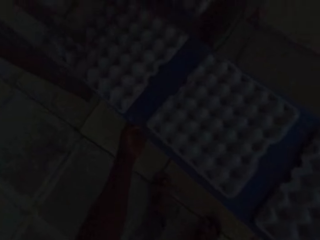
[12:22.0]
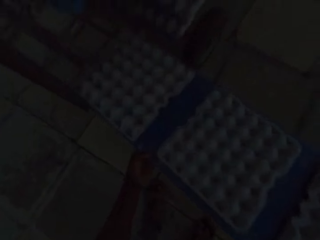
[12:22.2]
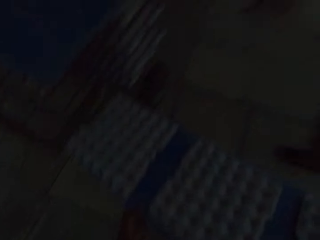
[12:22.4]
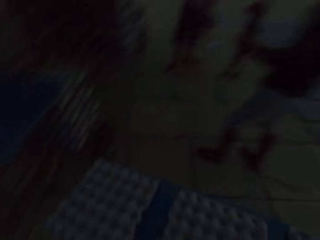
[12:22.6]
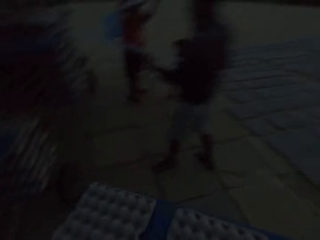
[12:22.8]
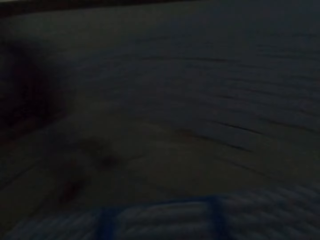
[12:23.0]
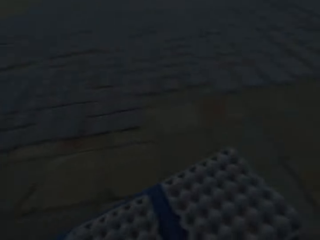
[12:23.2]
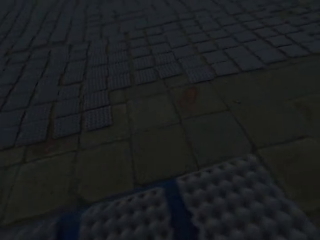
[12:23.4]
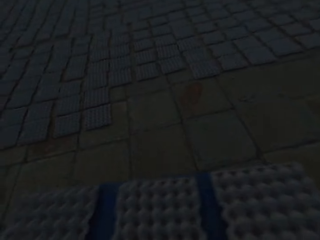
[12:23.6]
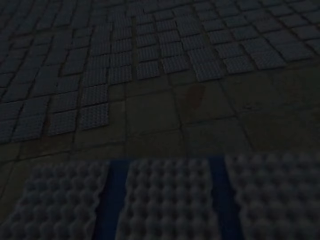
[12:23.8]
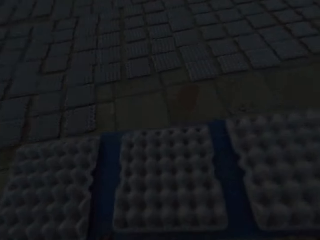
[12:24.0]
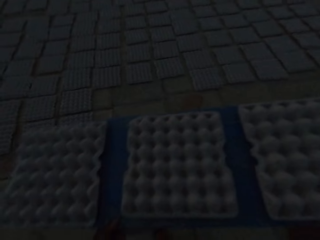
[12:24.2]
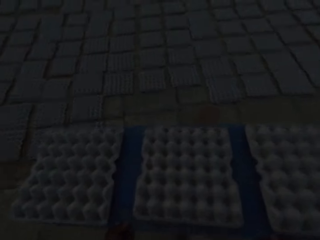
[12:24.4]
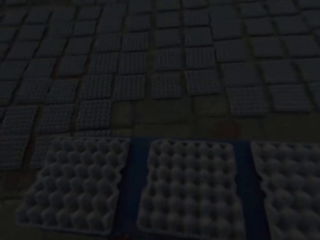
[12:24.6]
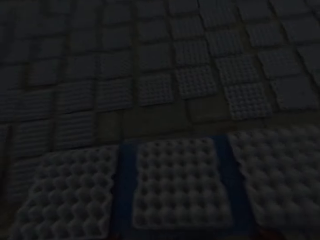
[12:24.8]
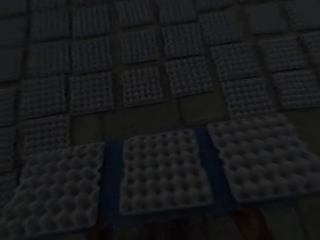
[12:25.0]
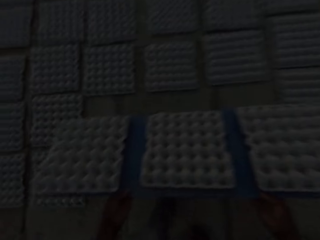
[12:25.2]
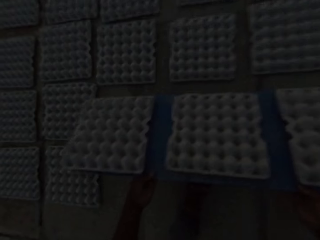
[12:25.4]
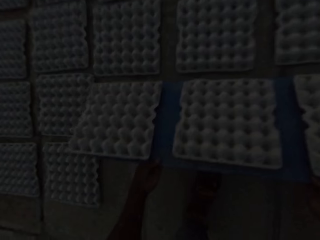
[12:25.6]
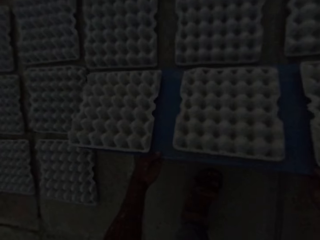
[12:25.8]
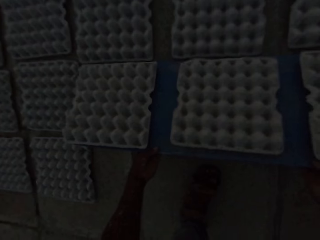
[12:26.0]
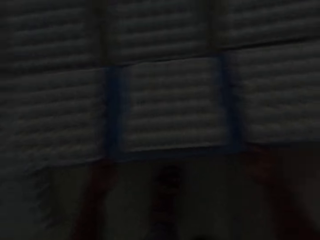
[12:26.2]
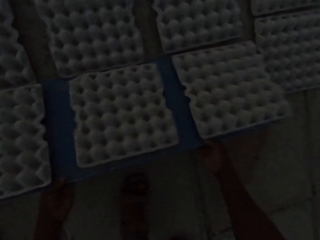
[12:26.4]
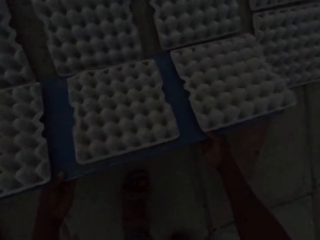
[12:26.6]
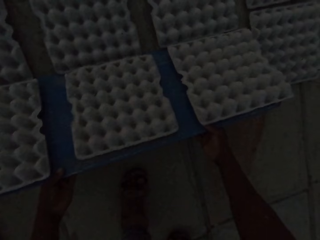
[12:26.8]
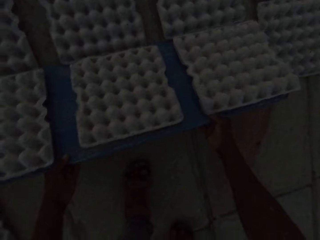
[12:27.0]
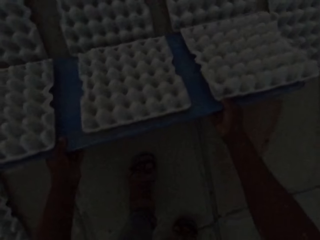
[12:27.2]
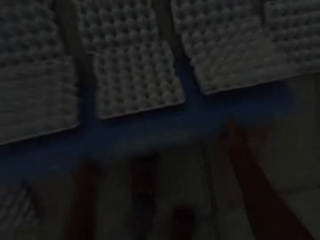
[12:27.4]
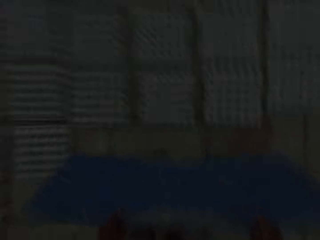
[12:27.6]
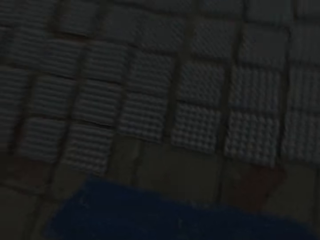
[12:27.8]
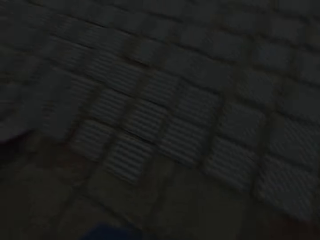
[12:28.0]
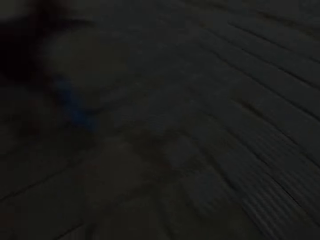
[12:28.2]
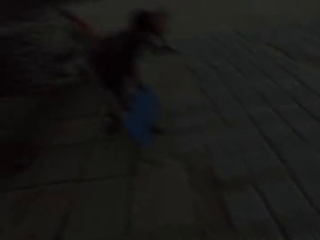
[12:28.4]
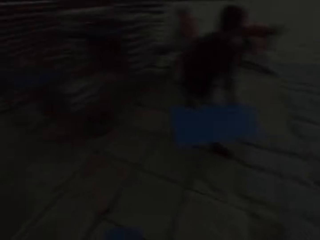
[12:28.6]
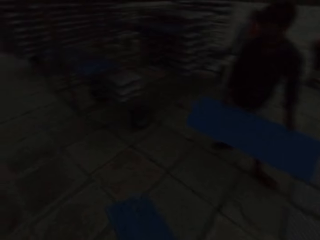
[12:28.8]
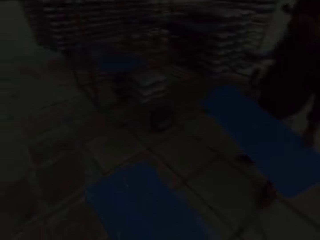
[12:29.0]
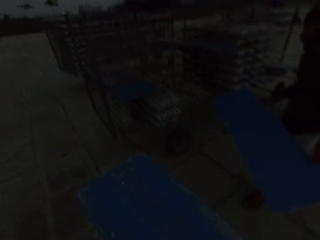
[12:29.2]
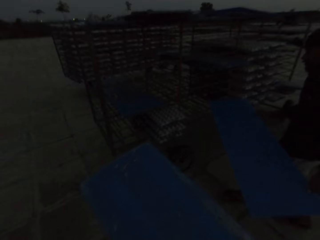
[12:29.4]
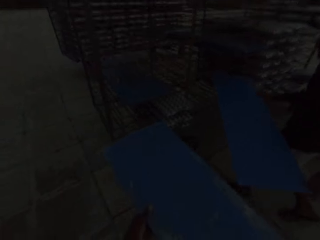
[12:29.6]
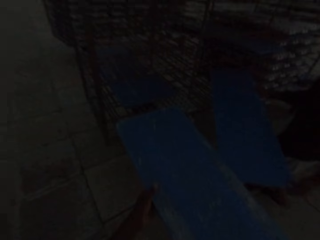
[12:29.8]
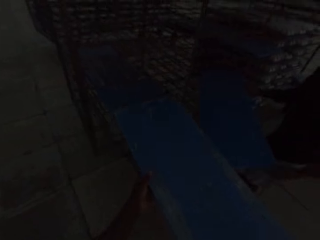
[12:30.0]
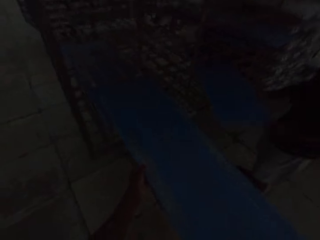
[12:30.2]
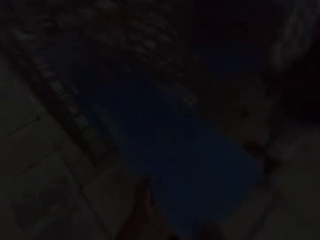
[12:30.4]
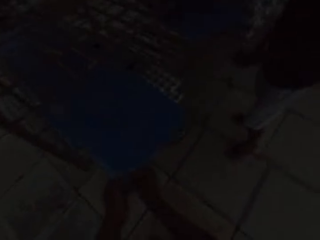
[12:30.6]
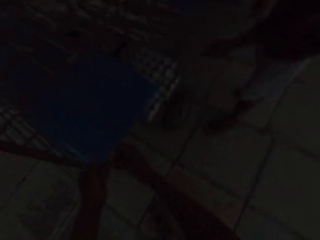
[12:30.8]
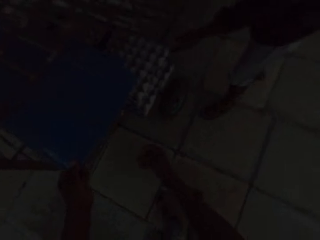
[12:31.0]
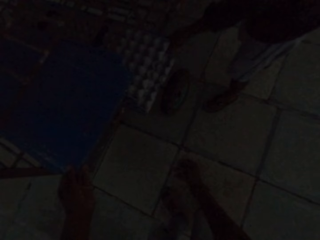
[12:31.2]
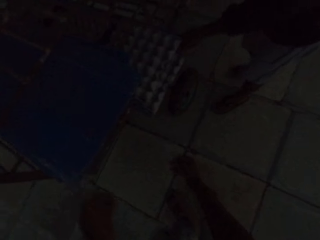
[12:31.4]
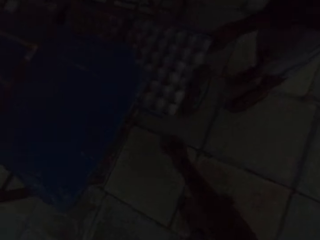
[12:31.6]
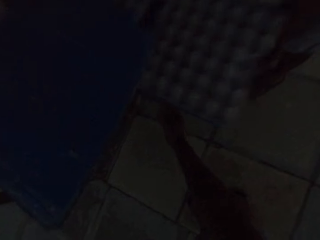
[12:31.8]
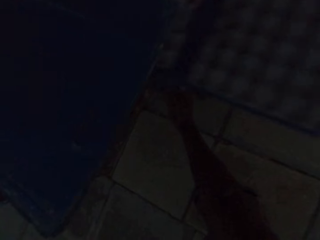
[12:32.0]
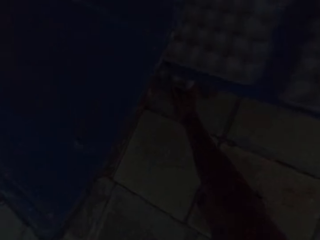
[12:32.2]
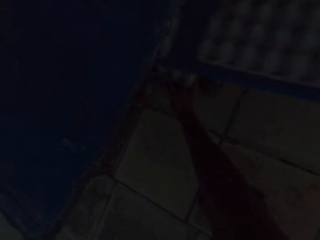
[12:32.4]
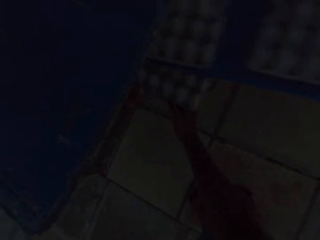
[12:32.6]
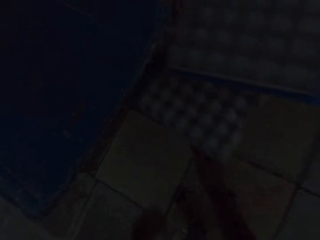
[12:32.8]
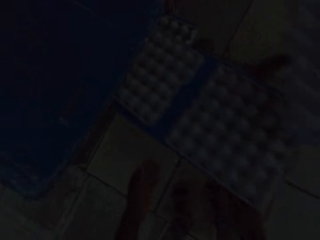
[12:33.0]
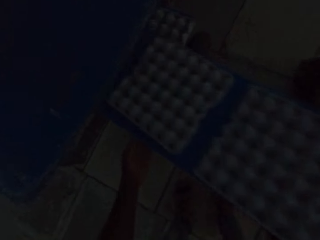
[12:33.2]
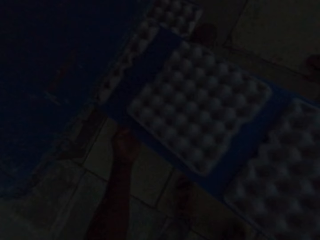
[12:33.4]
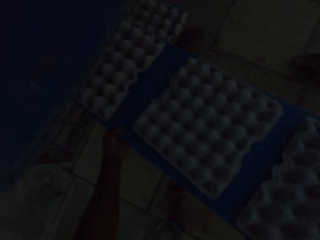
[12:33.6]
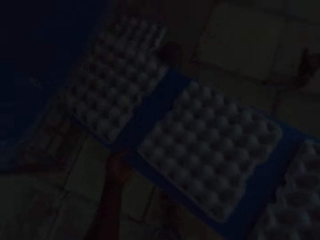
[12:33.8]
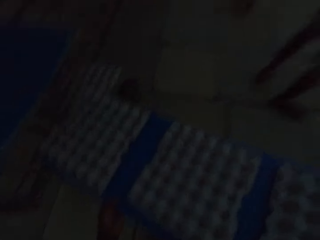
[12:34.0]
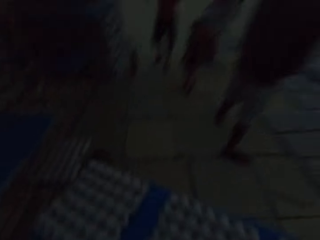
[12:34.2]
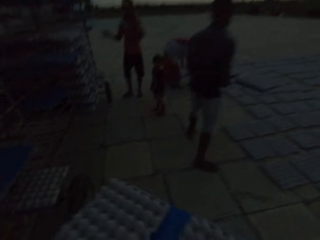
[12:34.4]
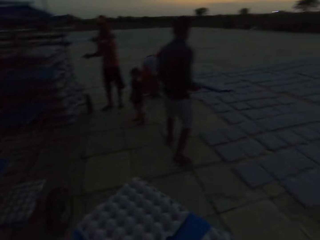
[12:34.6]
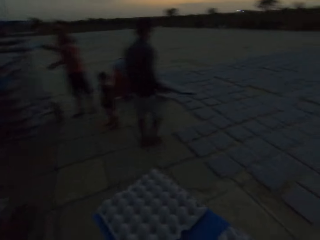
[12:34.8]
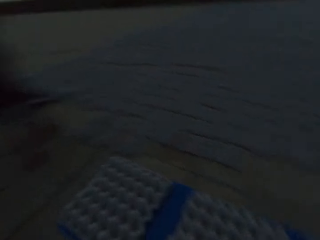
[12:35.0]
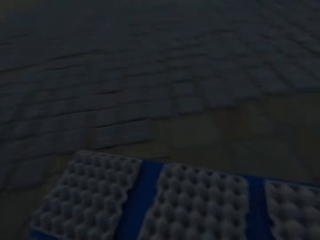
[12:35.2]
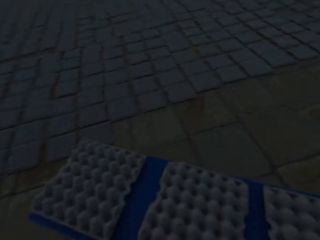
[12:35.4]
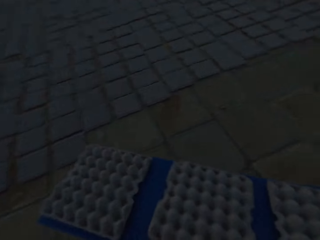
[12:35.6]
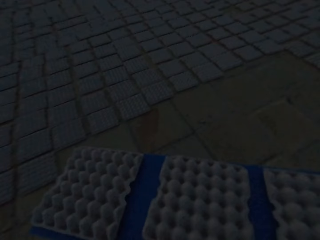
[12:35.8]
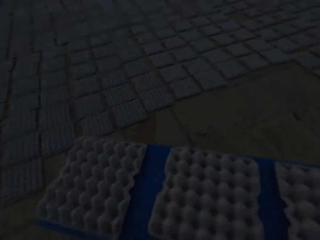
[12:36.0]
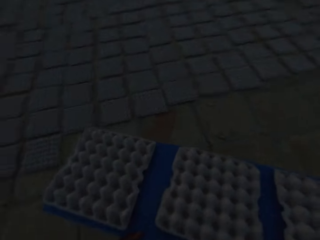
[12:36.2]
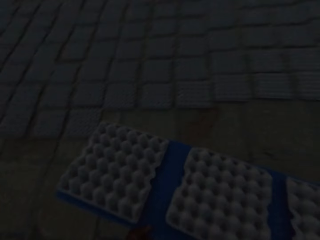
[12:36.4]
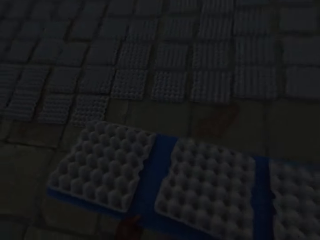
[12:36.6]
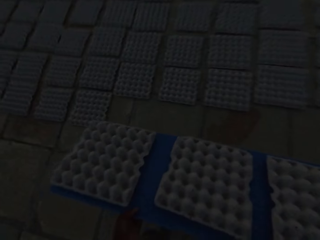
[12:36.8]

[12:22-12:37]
The camera wearer talks. He tosses the egg crates from the blue tray to the ground. He converses with a man. He places the blue tray in his hands on the movable rack. He picks a blue tray of egg crates from the movable rack with his hands.

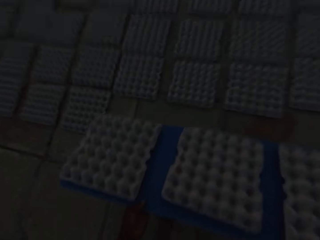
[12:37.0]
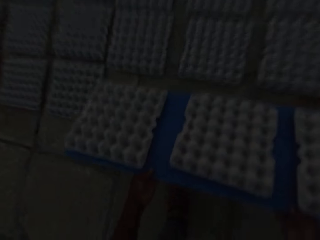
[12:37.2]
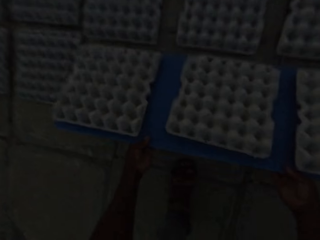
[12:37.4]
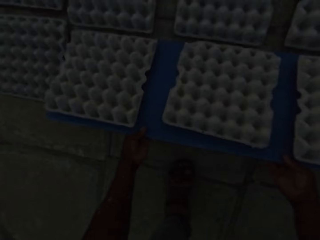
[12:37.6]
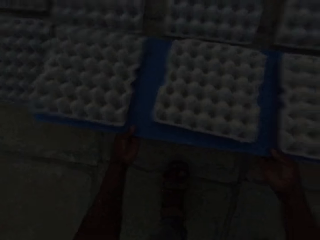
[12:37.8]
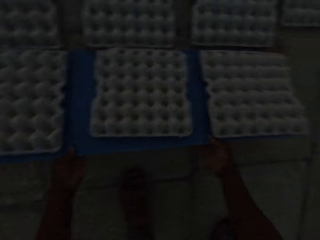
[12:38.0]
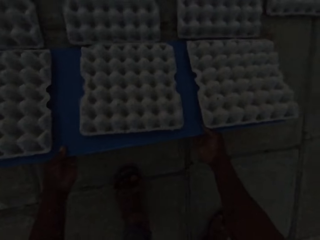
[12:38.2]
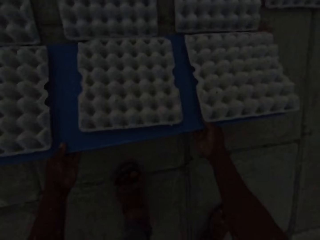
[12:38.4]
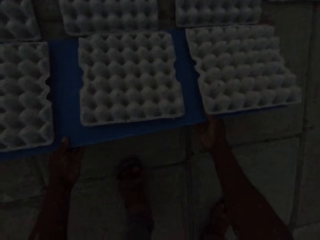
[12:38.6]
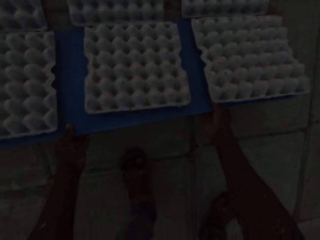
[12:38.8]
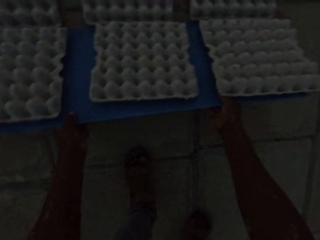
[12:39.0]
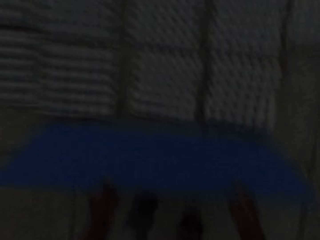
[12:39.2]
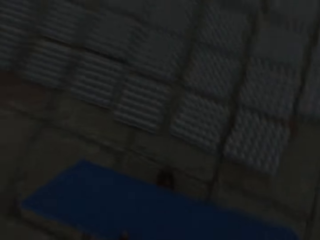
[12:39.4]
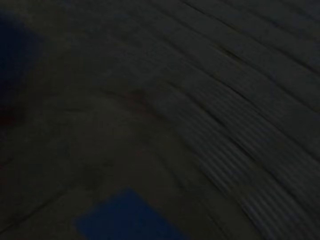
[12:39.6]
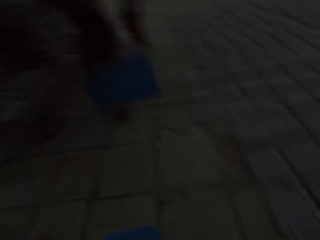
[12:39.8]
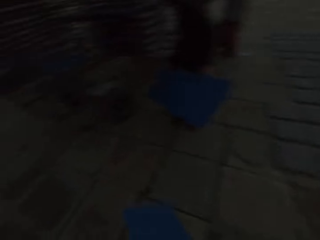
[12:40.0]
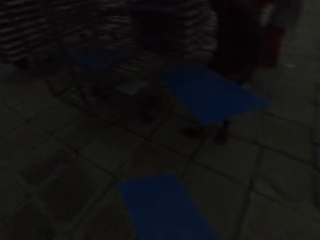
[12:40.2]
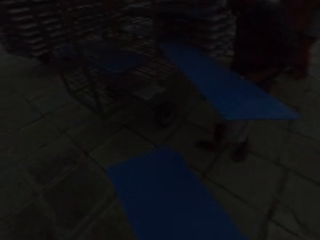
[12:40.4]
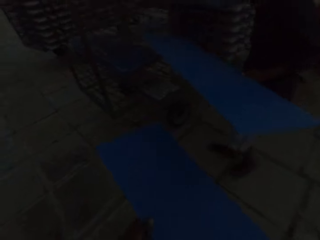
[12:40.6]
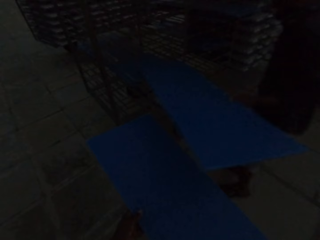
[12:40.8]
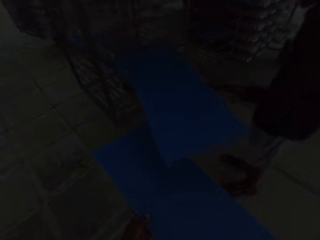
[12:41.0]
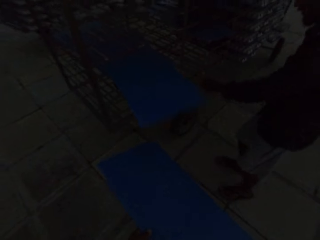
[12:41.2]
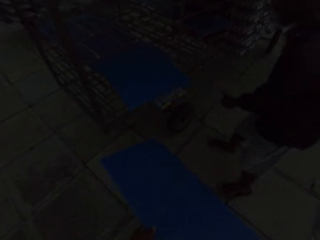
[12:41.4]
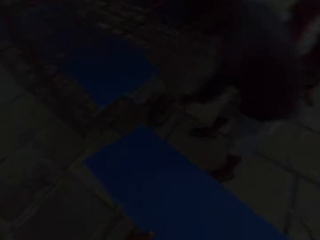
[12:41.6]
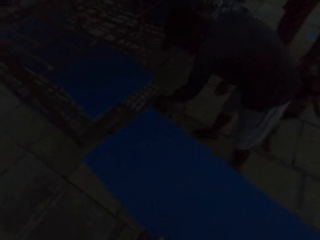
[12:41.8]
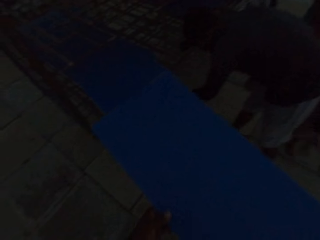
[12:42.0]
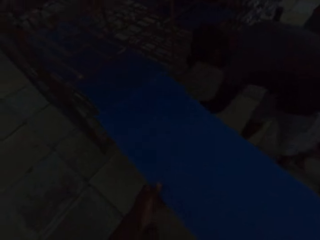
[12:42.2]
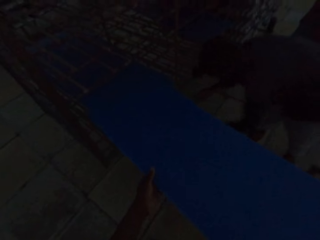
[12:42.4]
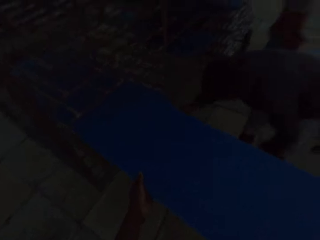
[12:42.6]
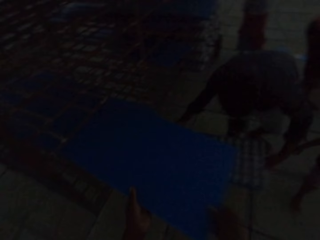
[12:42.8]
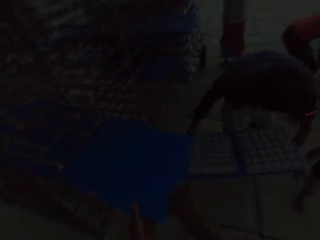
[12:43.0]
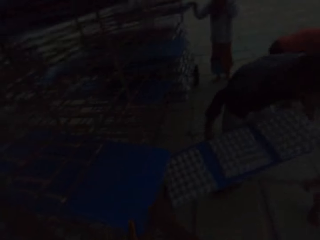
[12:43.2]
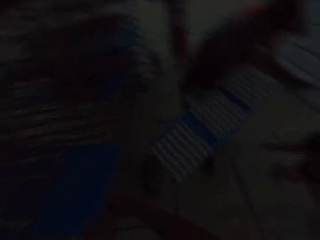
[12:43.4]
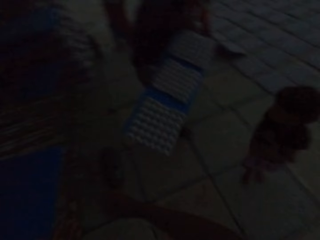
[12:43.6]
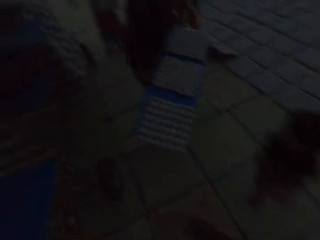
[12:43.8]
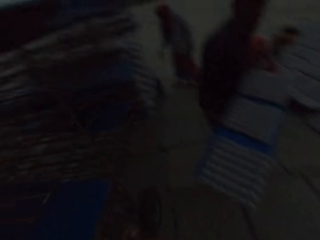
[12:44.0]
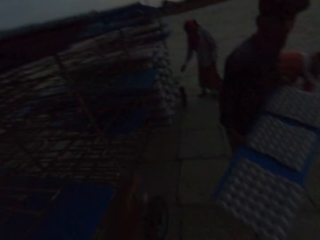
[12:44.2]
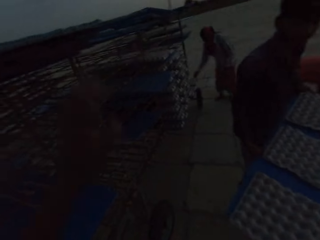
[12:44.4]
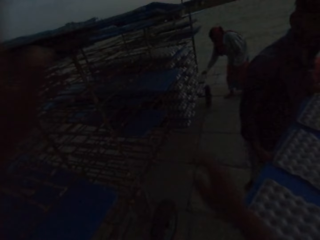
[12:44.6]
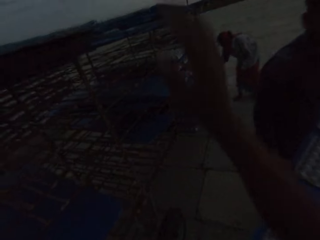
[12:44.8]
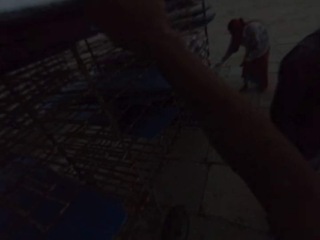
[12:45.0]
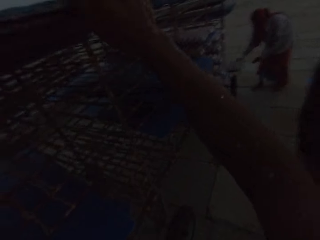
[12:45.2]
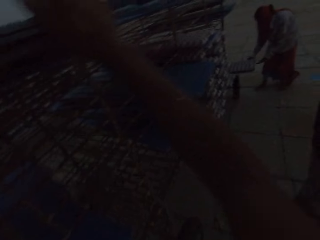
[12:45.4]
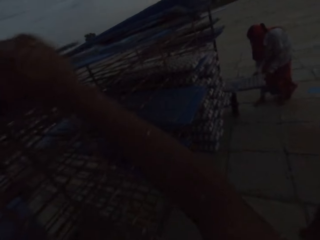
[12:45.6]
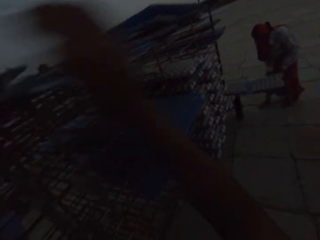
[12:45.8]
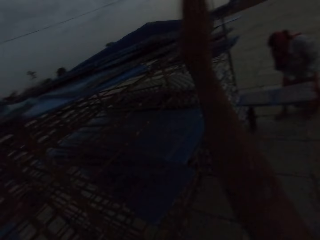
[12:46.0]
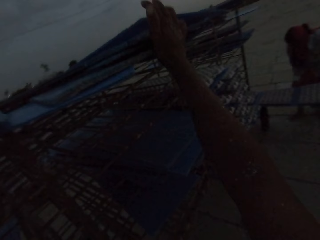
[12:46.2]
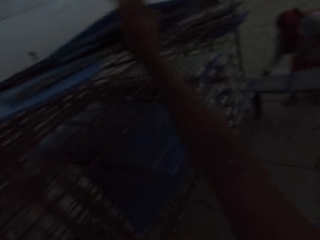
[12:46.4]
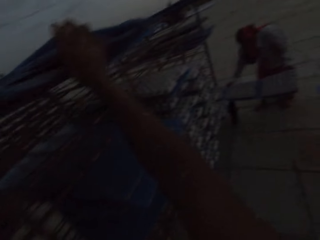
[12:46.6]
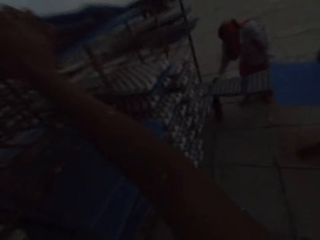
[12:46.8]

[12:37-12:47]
The camera wearer tosses the egg crates from the blue tray to the ground. He places the blue tray in his hands on the movable rack. He adjusts blue trays on the movable rack with both hands.
